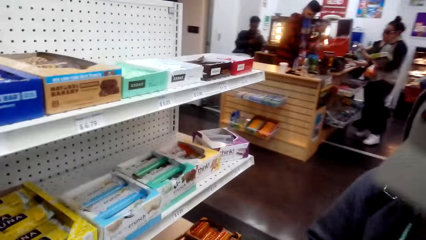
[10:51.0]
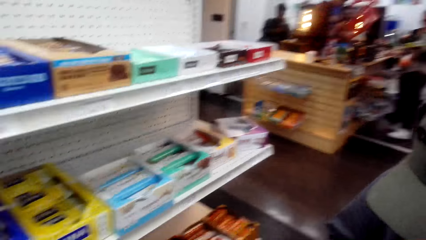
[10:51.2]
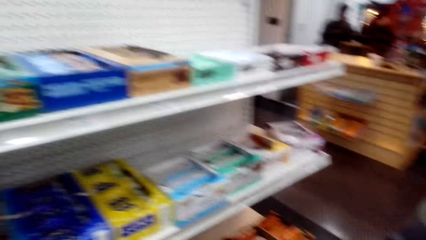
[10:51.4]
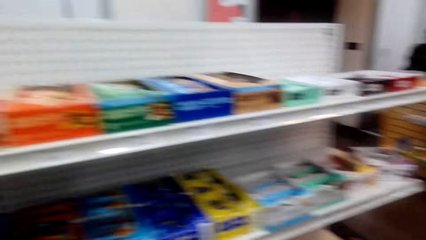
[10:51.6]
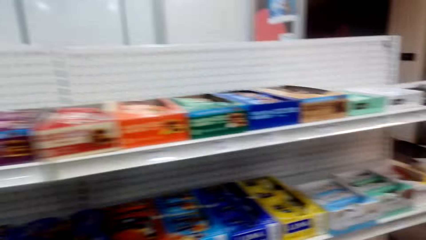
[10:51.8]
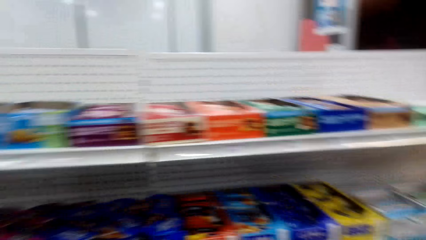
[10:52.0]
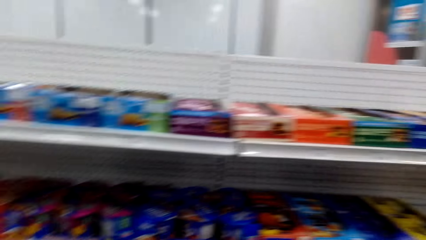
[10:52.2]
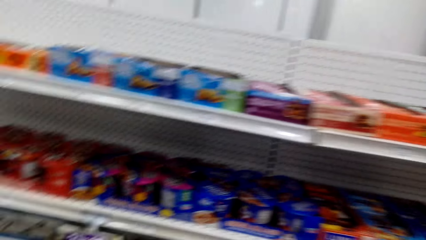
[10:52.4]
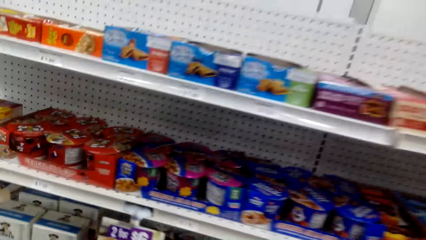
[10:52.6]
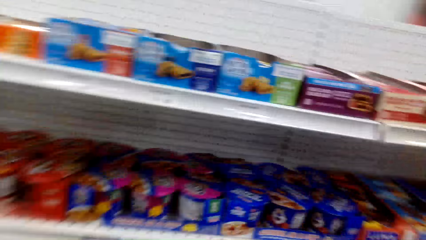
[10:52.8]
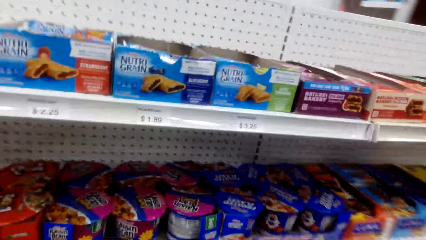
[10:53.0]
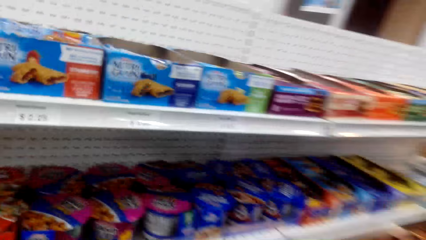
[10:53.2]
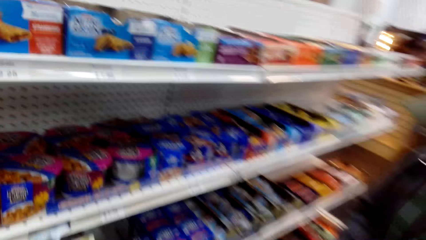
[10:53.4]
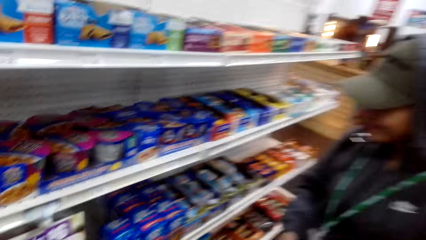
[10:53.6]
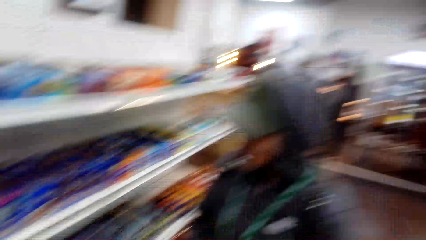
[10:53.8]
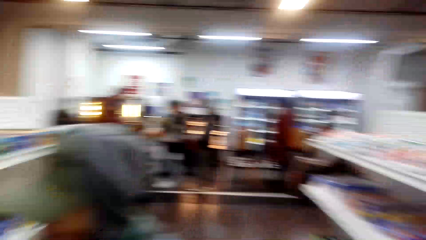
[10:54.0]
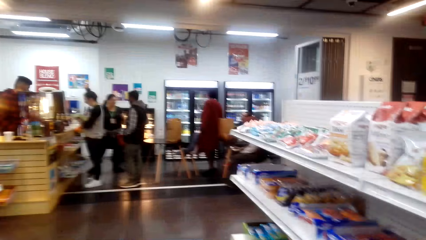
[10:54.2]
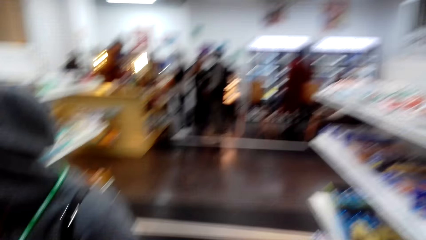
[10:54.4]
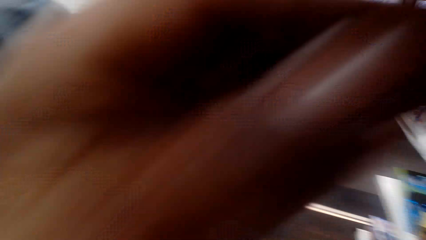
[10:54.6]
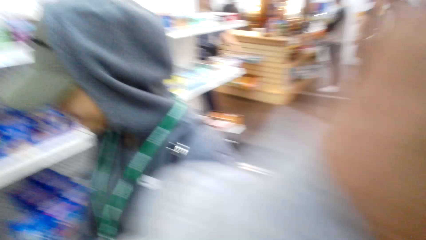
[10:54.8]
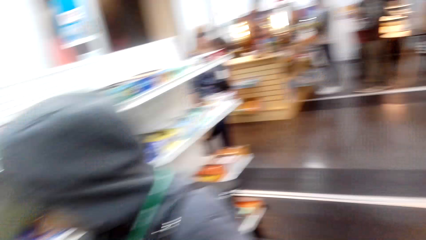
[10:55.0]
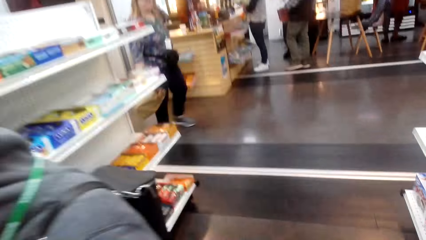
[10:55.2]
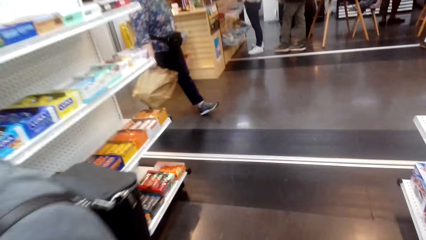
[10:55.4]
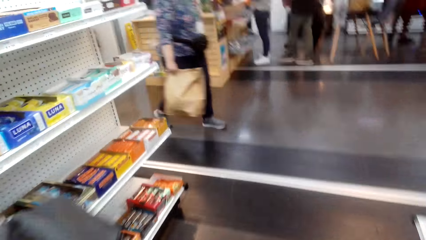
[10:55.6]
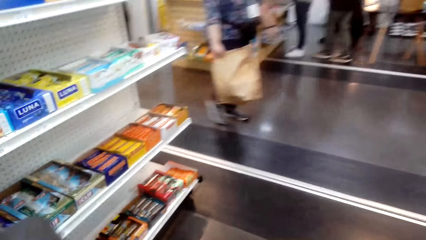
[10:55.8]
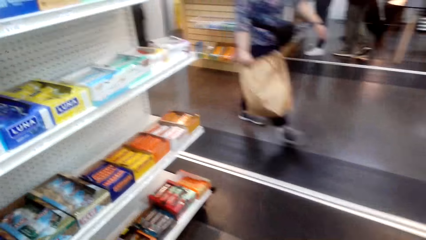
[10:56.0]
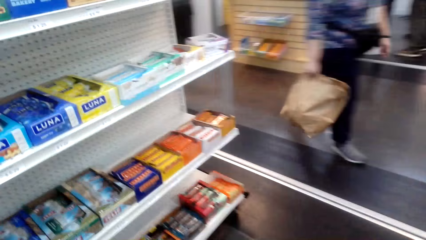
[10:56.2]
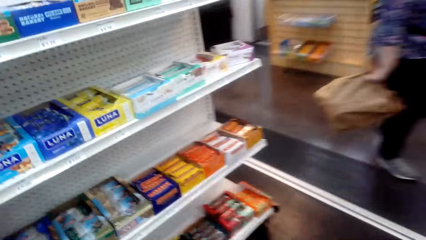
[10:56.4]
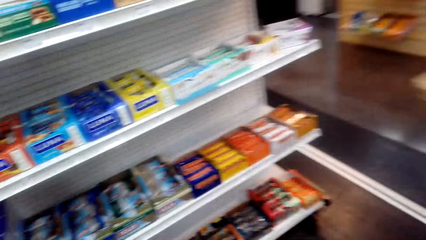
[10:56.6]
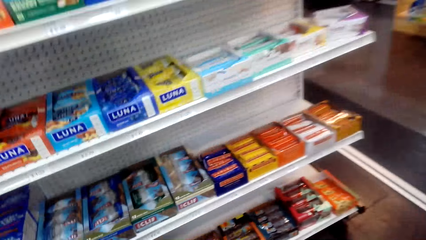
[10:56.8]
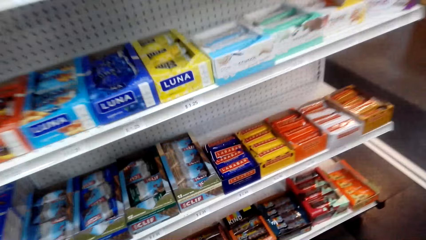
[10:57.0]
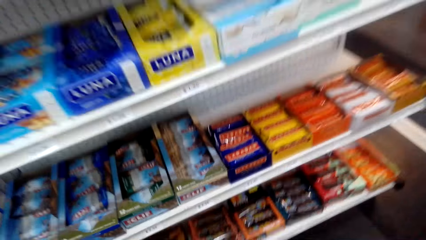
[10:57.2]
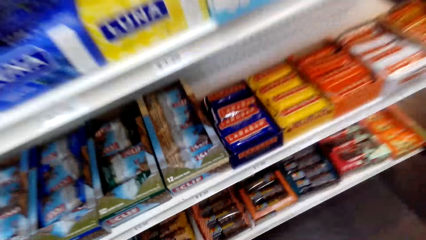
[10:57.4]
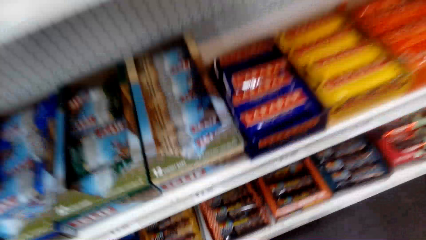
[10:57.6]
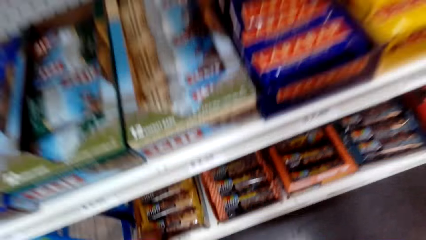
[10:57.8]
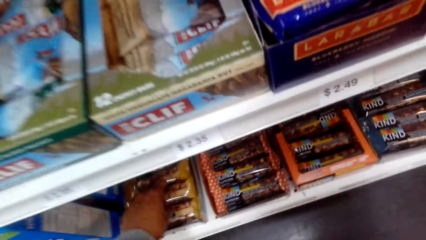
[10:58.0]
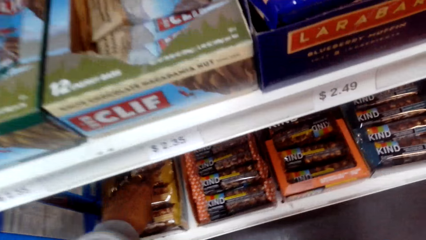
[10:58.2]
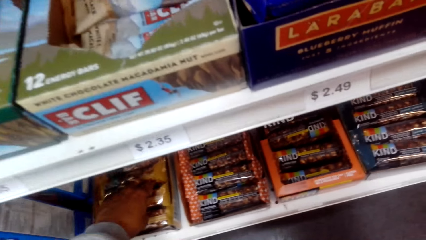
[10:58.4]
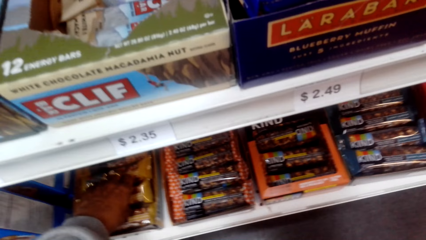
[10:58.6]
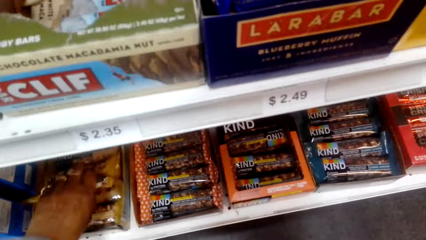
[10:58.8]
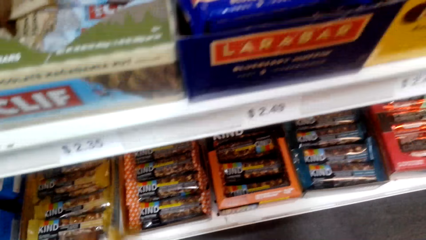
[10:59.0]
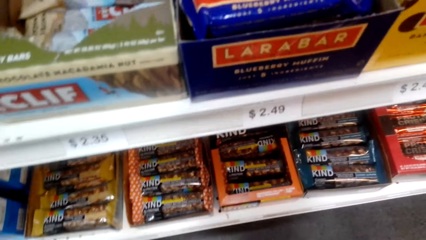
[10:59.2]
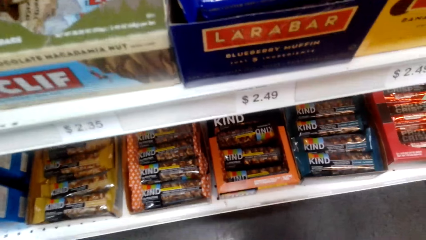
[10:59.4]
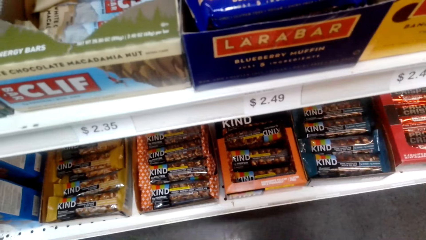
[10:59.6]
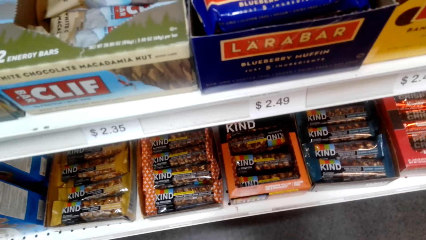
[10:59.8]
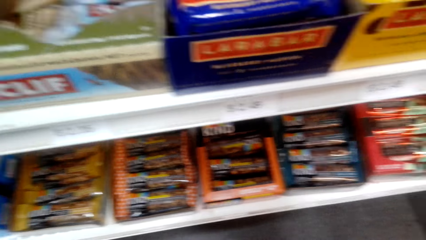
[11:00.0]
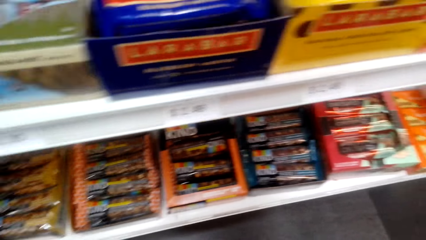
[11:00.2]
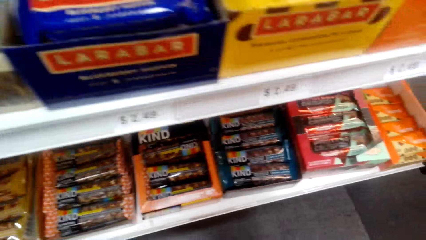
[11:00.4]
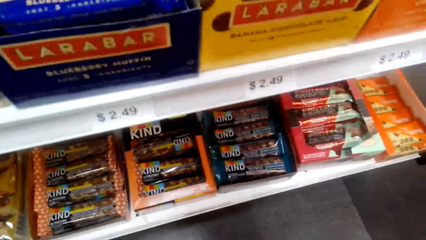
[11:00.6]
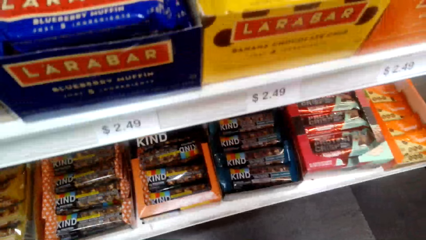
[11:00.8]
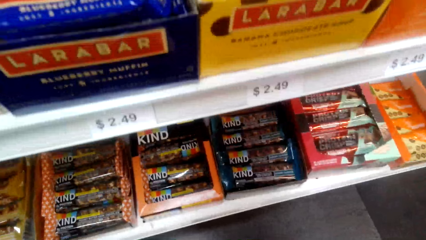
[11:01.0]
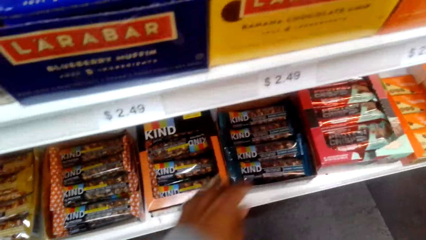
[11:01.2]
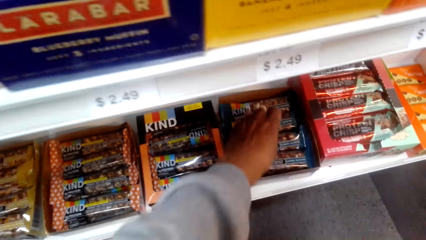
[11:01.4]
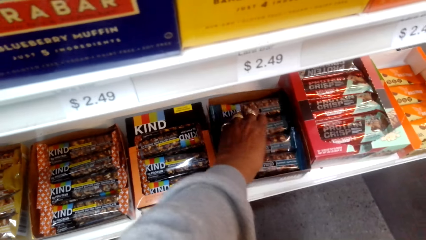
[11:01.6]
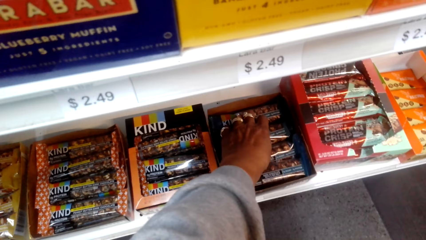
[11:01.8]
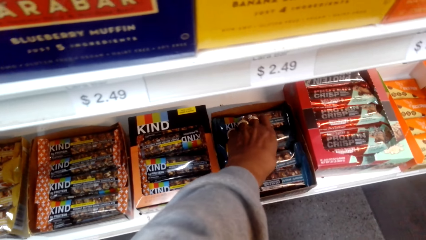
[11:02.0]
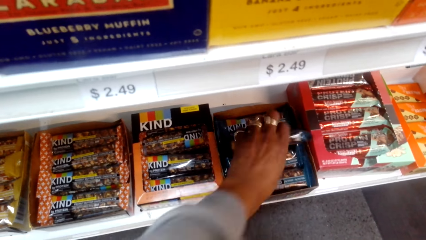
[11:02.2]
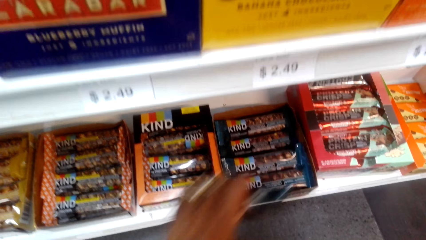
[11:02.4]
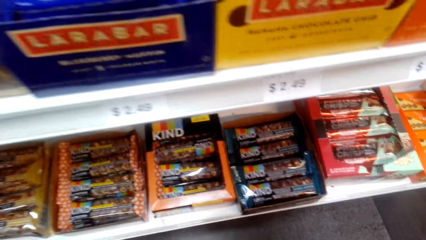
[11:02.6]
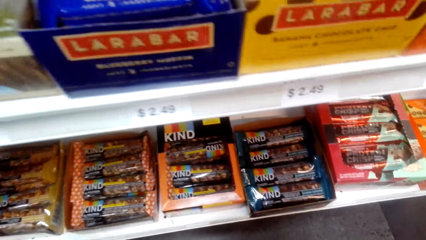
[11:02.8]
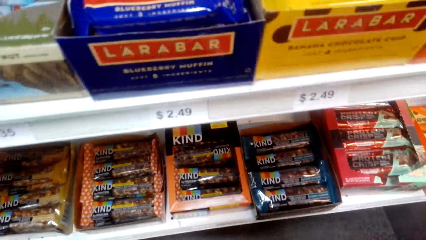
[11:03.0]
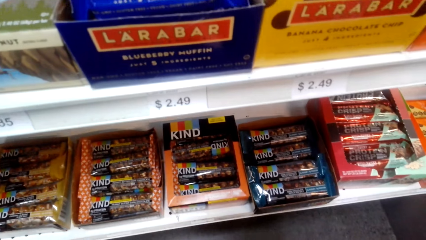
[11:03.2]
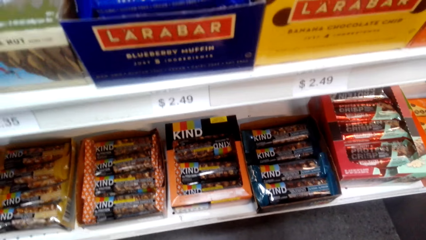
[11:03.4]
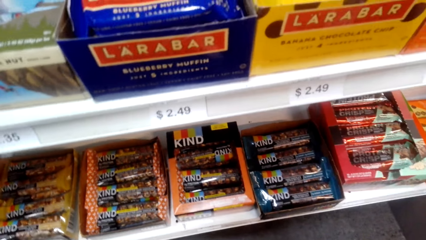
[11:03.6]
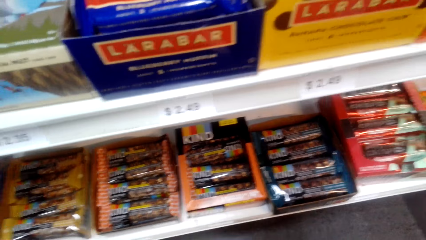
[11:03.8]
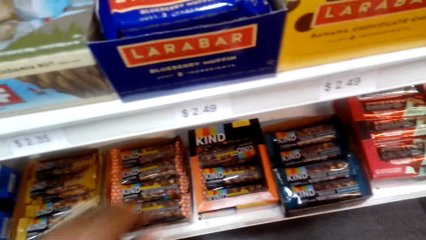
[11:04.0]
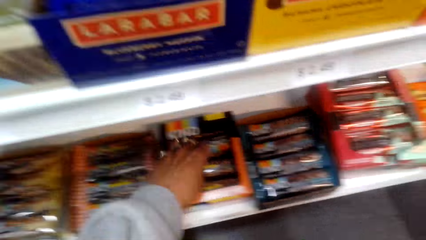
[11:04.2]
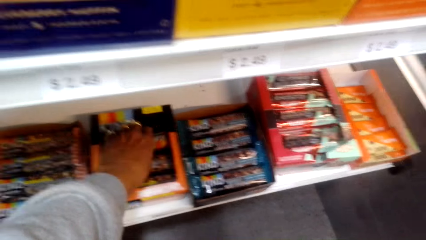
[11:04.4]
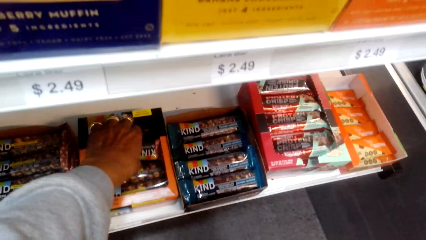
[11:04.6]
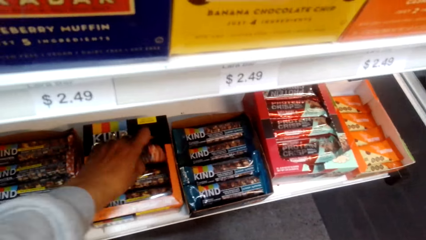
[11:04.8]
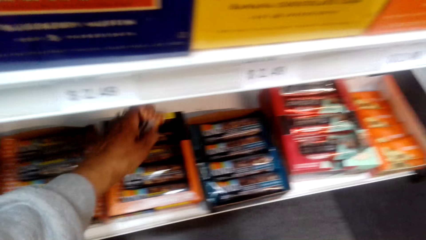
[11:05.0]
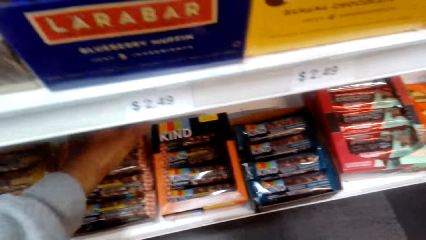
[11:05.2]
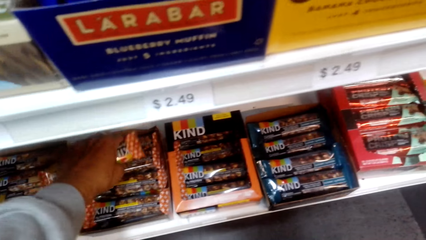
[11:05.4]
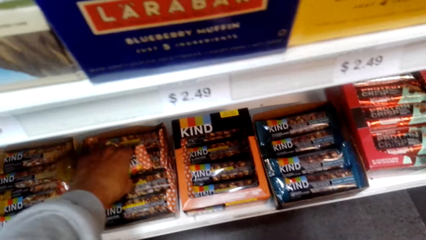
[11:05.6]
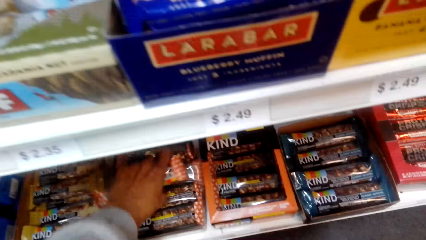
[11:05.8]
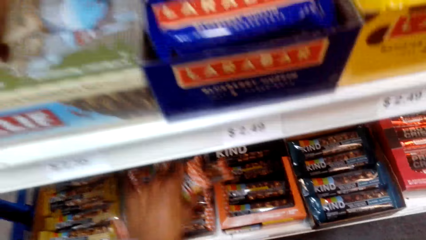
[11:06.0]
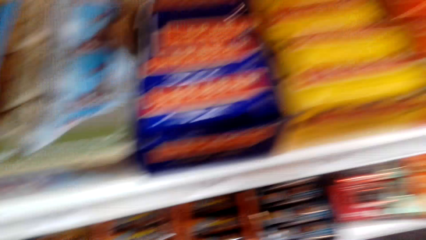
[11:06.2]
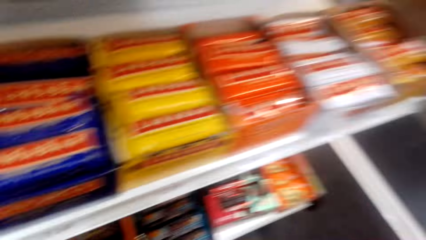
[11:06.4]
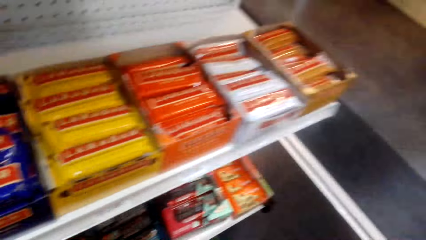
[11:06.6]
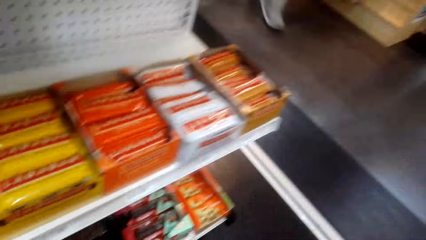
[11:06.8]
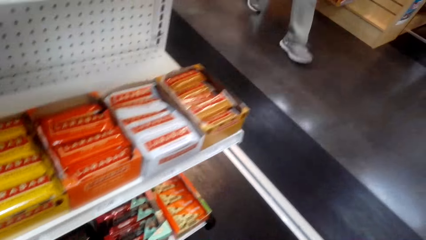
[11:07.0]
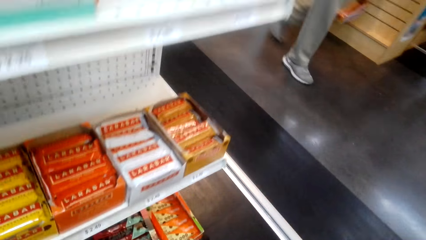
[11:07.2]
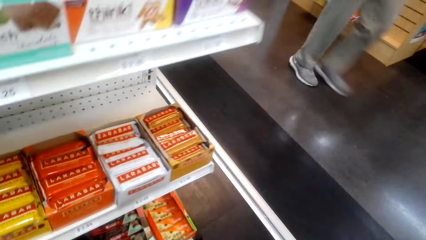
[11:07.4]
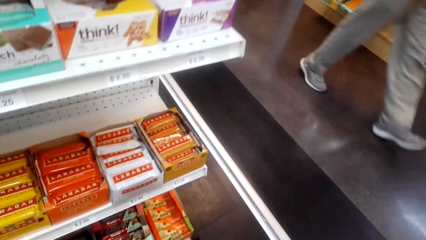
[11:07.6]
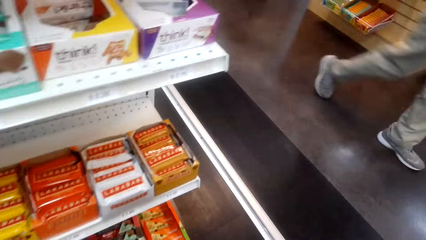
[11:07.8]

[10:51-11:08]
The camera wearer raises his left hand. He walks around the food display. He picks up the Kind chocolate from the display.
